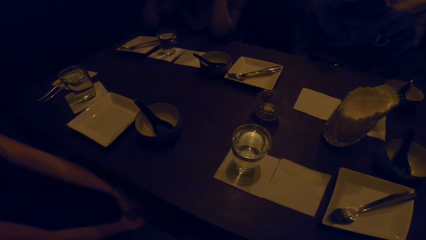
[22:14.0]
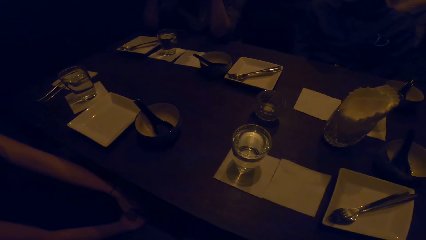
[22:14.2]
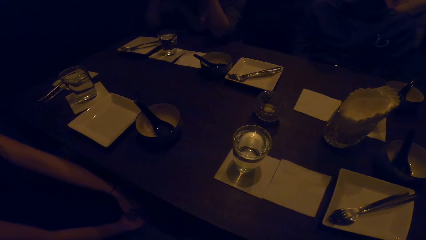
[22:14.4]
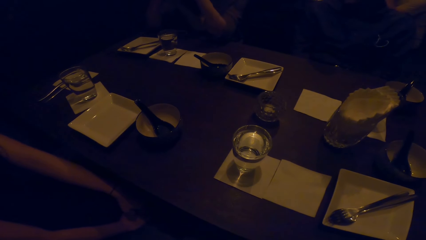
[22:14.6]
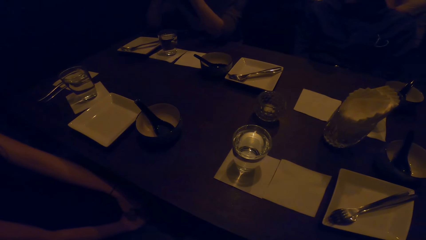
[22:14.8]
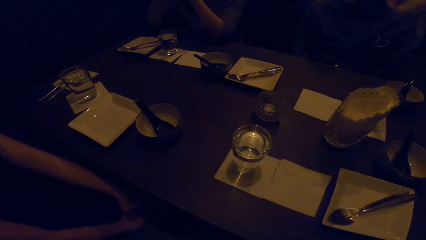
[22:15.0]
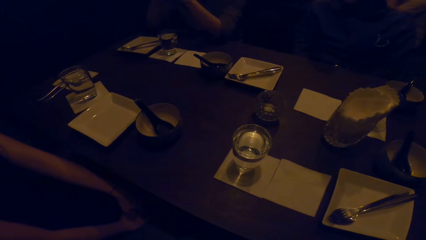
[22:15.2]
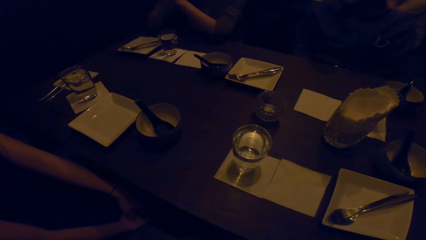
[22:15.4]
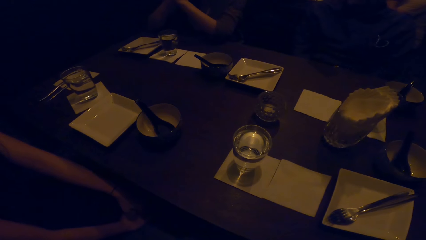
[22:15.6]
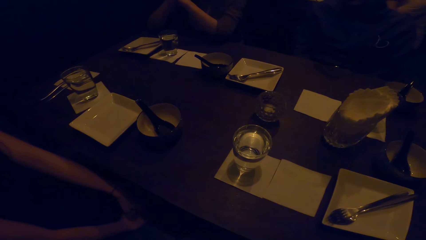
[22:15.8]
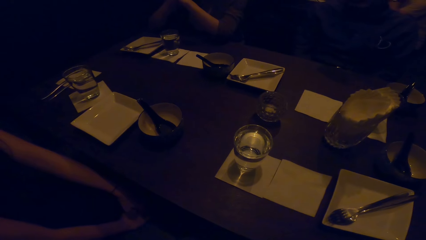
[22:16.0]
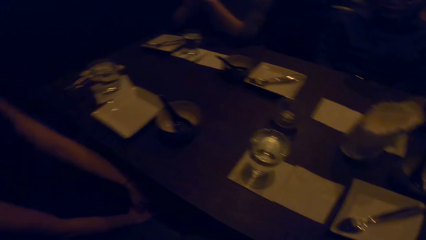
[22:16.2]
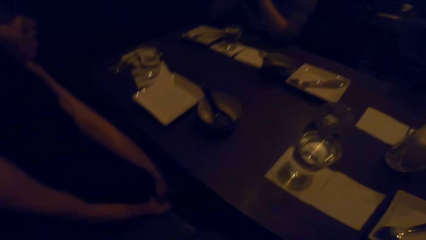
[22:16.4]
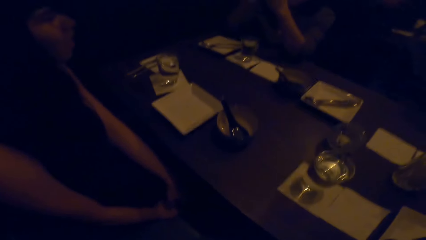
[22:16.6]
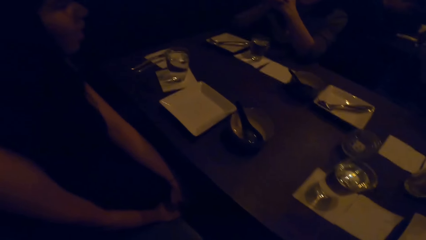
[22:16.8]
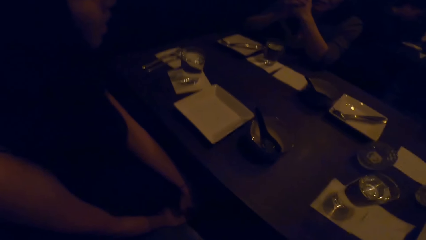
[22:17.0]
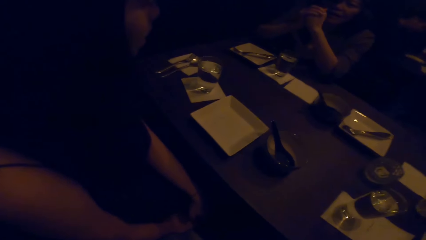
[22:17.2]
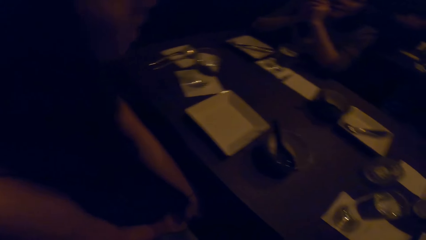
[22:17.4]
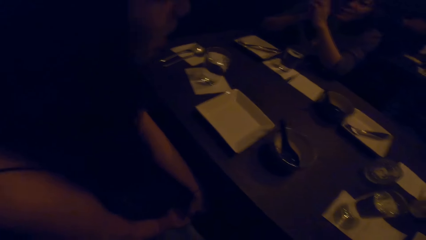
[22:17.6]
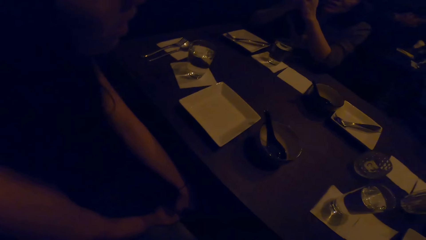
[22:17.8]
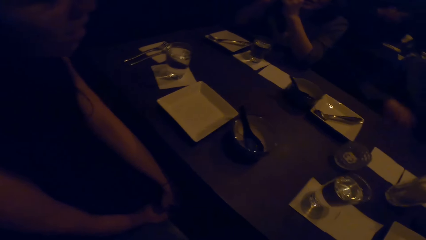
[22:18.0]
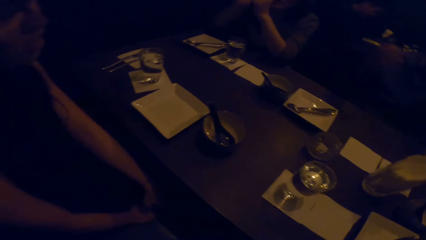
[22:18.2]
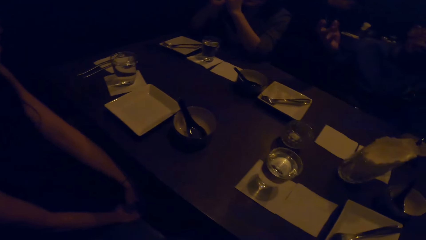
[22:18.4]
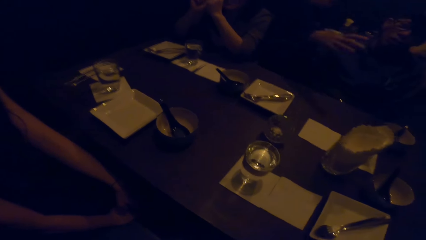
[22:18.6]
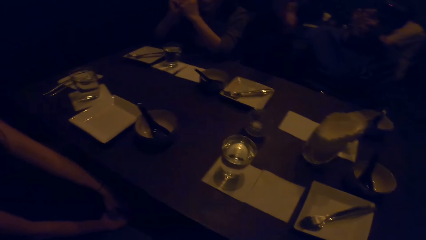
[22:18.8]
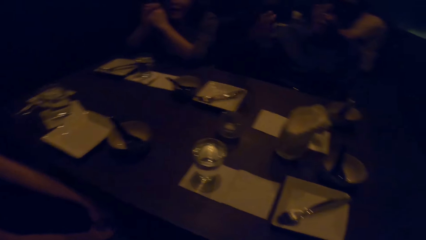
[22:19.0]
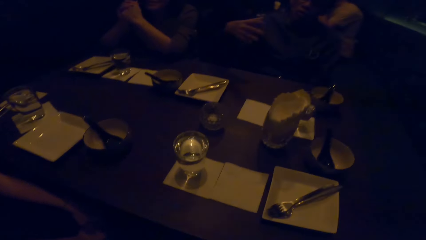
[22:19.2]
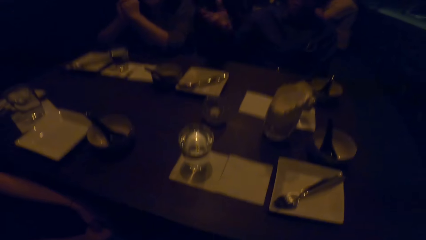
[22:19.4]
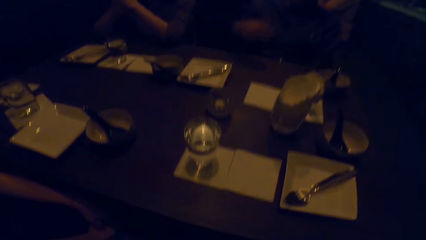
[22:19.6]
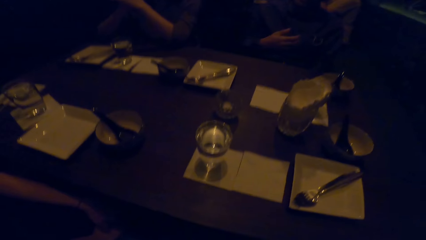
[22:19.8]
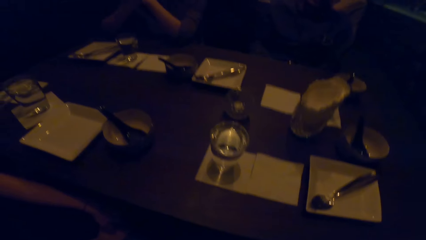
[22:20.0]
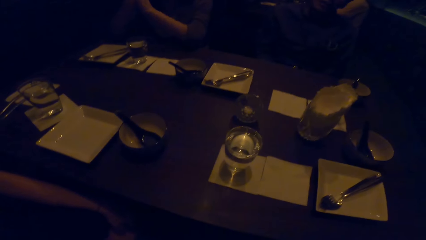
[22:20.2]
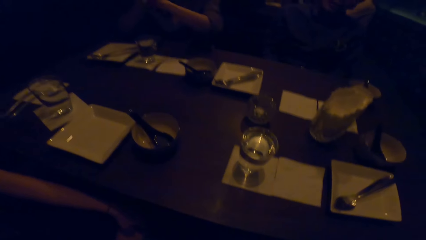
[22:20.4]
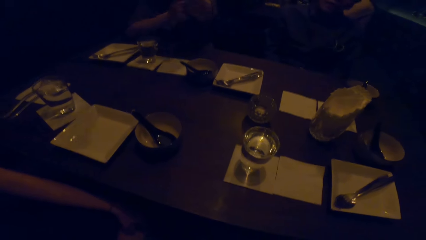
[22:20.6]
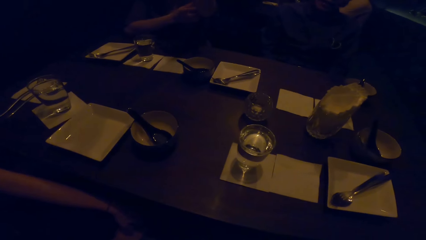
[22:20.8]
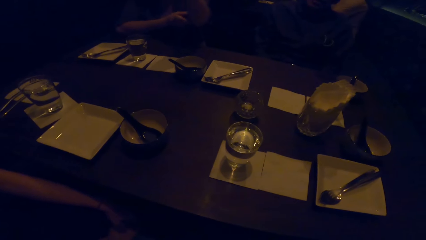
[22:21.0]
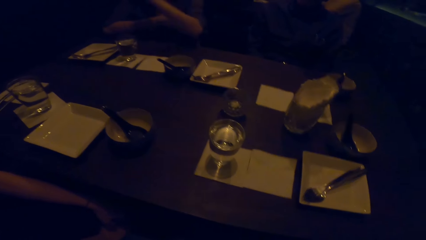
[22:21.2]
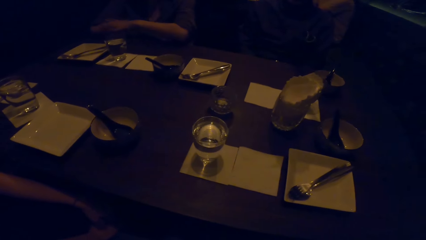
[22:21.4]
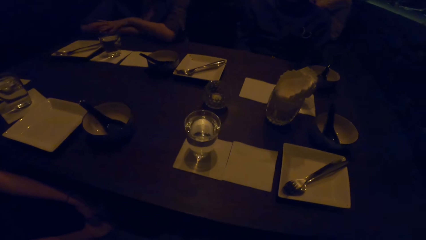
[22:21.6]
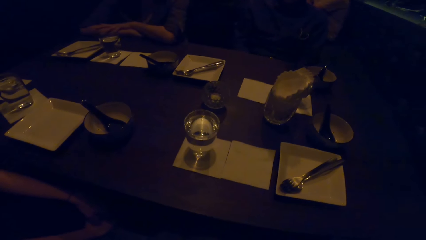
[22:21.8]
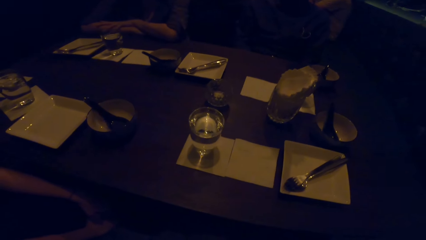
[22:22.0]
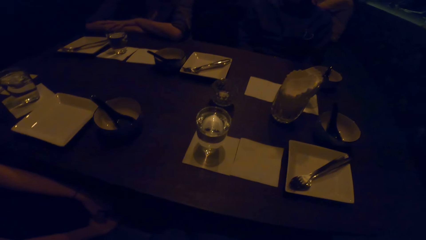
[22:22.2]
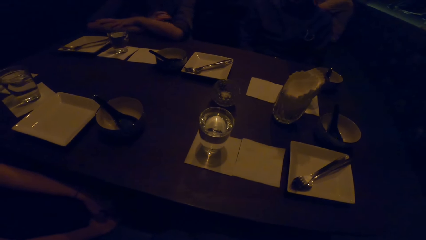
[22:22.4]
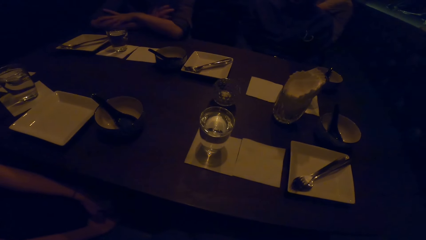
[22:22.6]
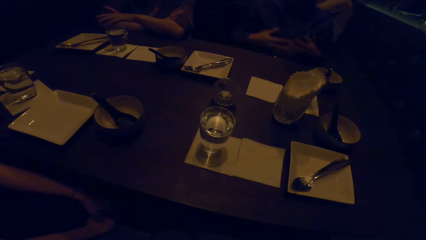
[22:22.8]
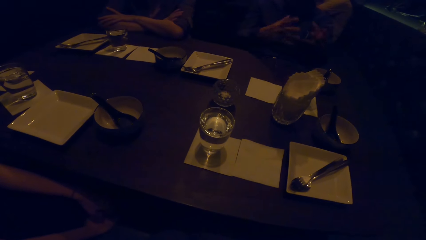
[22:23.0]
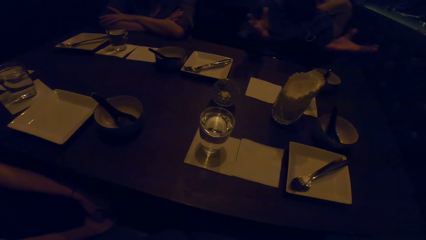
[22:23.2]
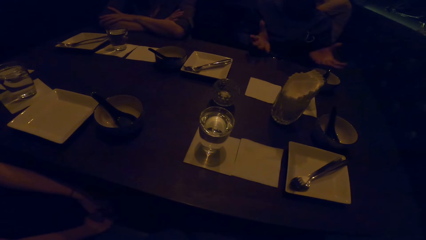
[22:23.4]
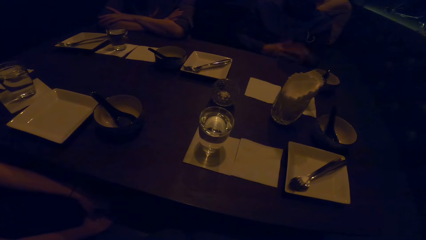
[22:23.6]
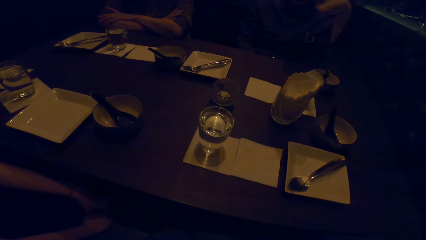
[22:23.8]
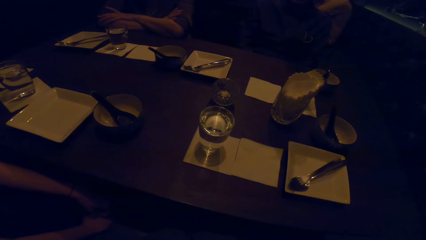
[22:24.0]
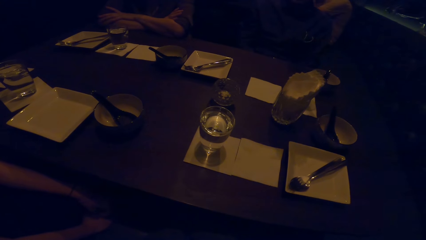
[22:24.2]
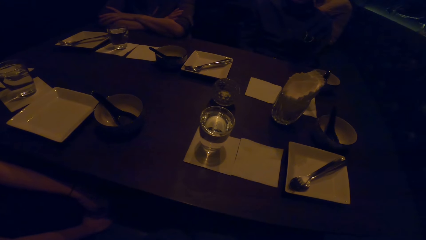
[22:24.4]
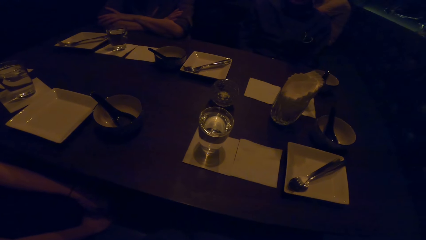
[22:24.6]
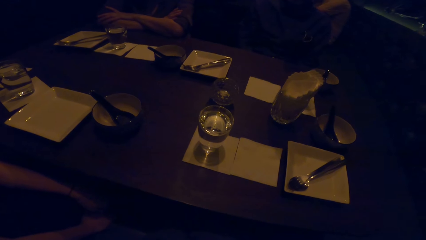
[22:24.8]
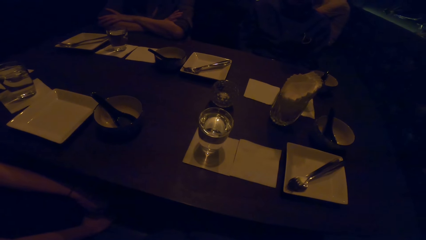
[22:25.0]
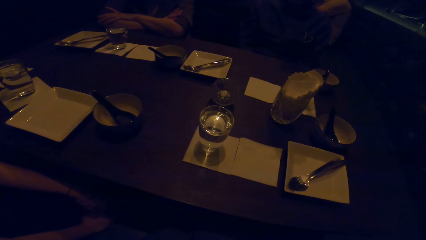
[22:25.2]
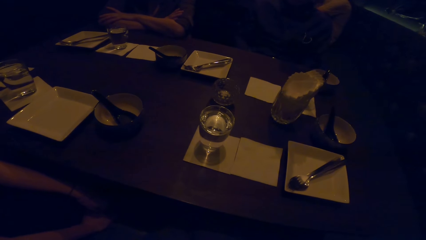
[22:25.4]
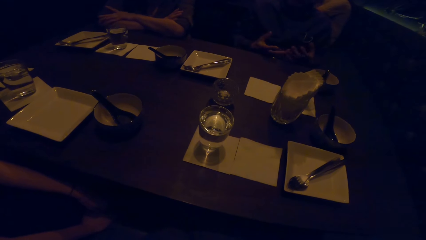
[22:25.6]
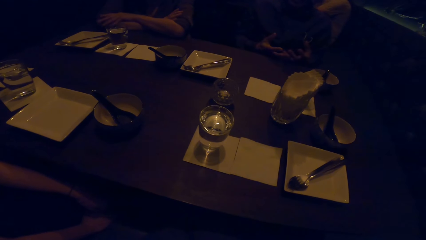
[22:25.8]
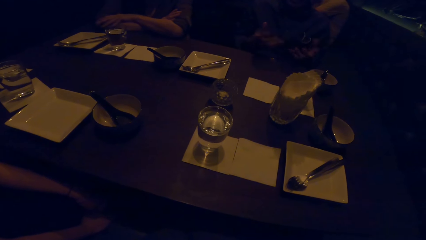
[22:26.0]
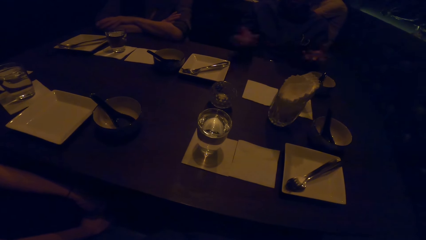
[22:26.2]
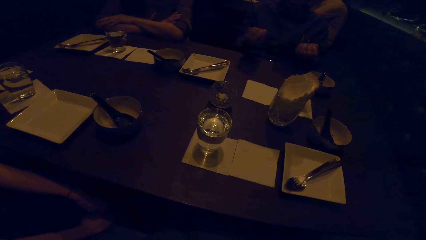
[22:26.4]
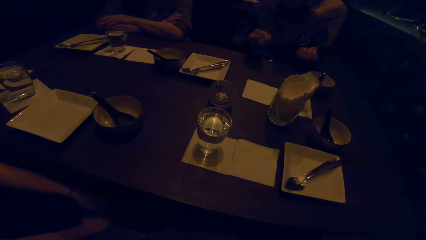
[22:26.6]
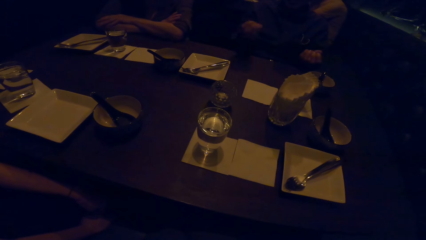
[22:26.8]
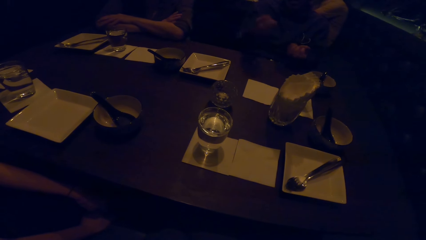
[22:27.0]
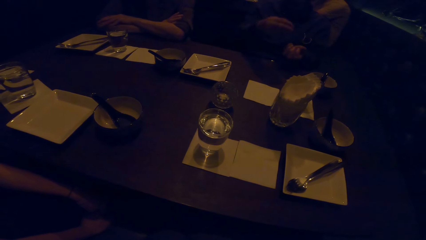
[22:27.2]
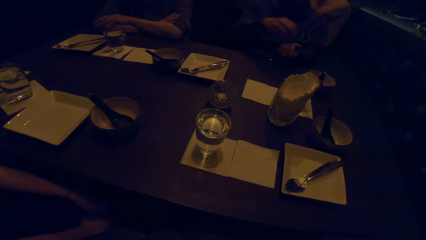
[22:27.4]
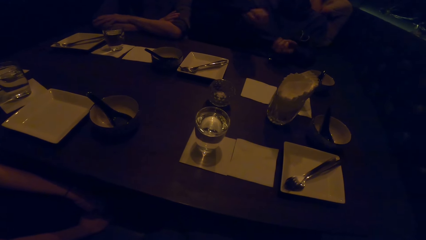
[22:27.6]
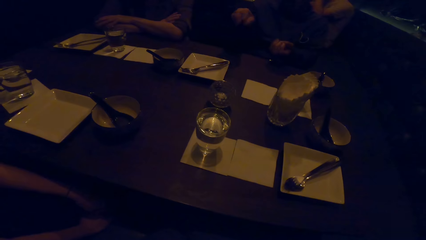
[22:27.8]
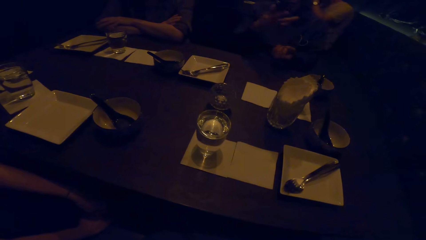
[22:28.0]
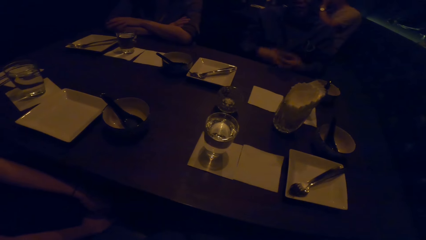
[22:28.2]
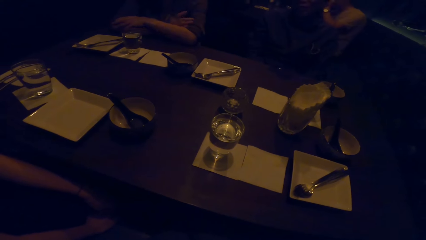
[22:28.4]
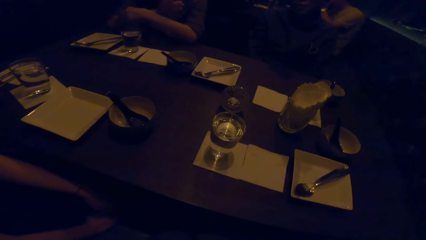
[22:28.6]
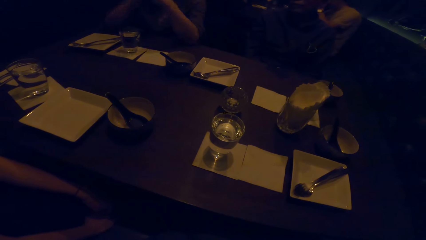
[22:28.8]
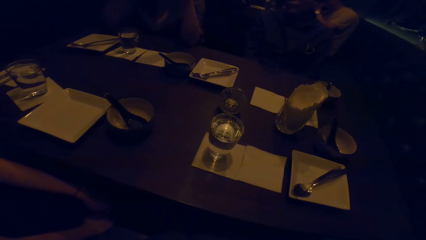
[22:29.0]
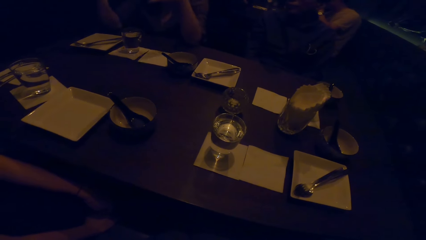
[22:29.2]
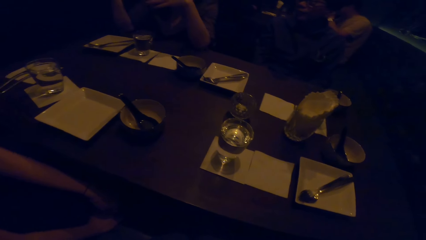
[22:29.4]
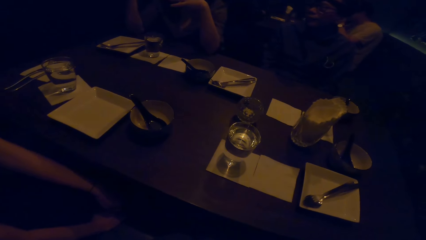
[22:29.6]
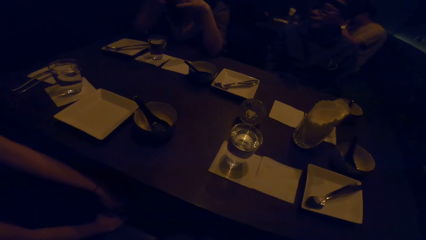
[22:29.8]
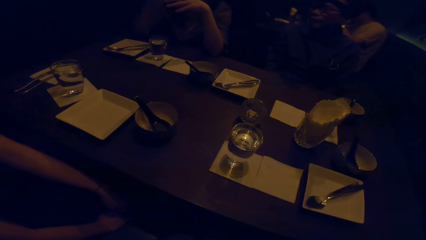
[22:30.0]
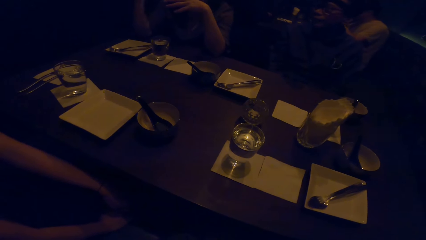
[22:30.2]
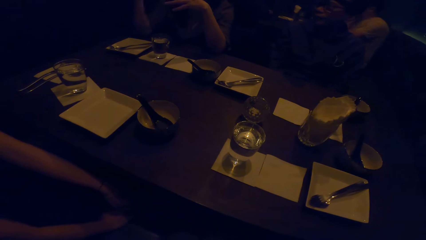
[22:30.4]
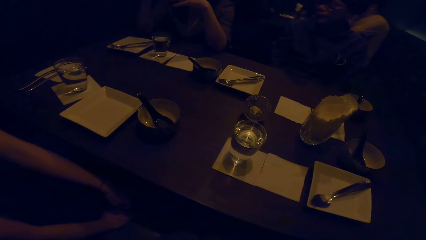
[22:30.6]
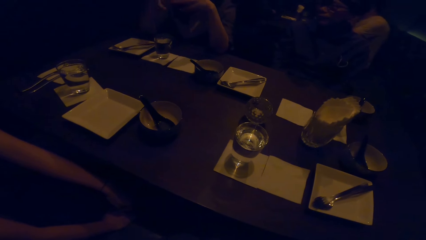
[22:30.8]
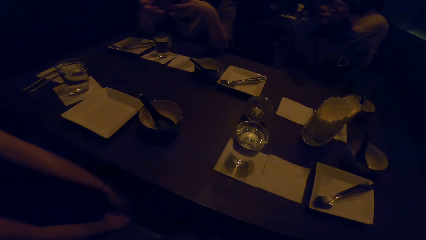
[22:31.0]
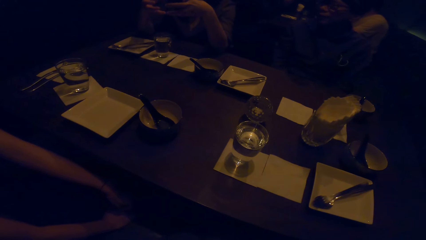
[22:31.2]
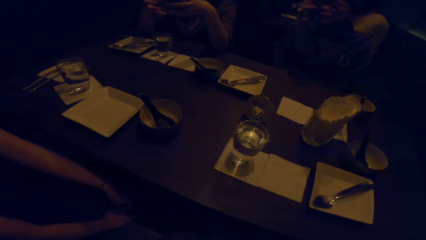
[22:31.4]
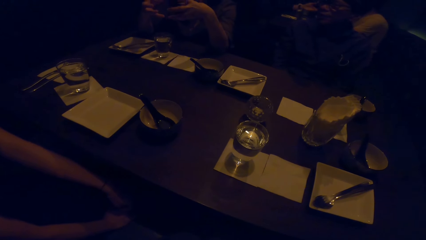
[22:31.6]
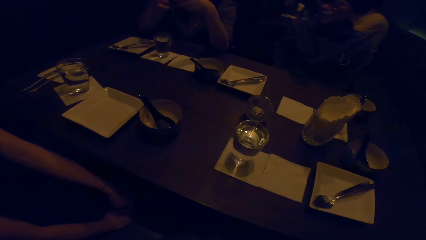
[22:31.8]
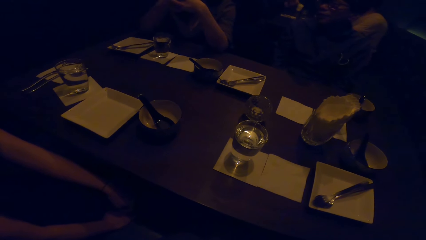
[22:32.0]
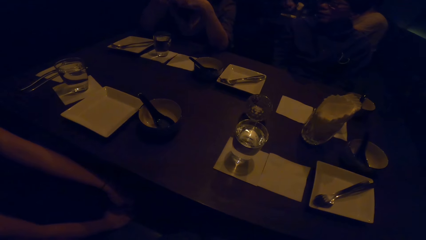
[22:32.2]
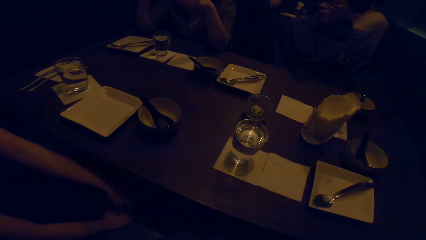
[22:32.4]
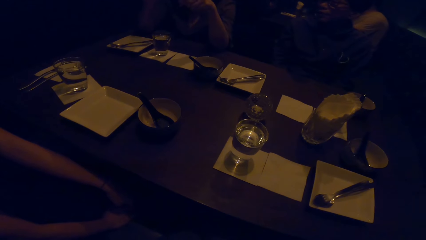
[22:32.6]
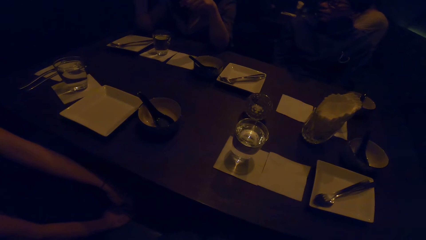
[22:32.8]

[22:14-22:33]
The camera wearer looks at a woman. They talk to the woman. Another woman talks to the camera wearer. A man talks to his colleagues. The camera wearer coughs. The man talks to his colleagues. The other woman talks to her colleagues.
